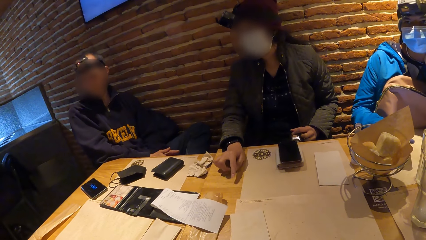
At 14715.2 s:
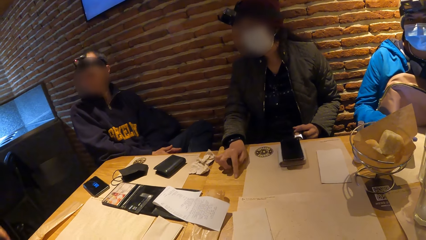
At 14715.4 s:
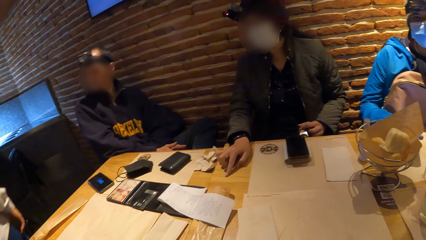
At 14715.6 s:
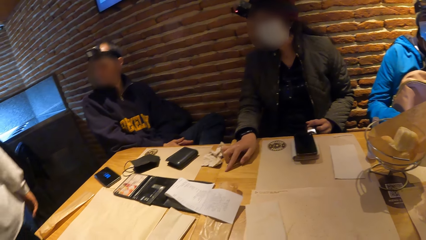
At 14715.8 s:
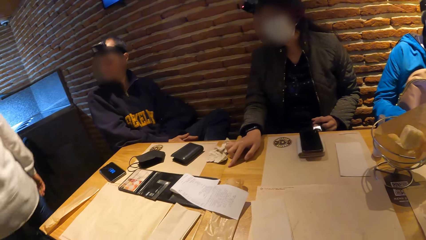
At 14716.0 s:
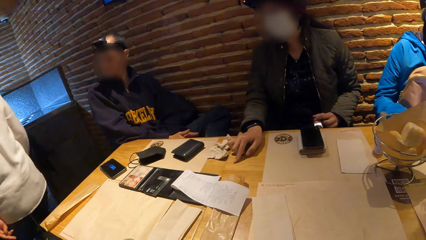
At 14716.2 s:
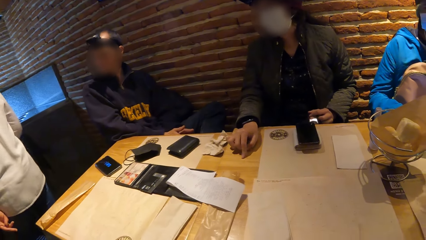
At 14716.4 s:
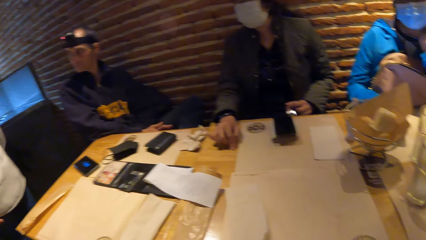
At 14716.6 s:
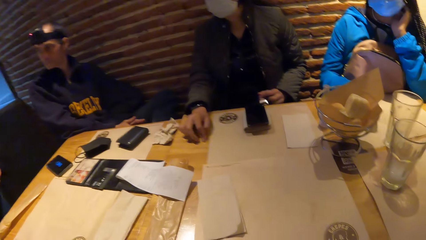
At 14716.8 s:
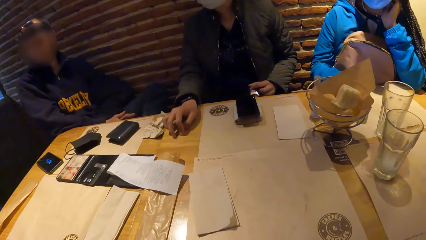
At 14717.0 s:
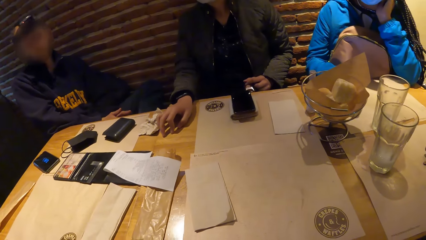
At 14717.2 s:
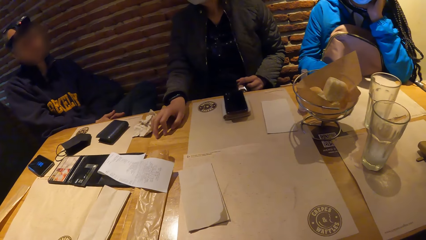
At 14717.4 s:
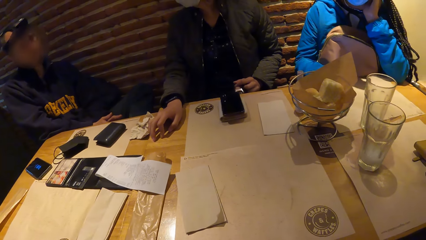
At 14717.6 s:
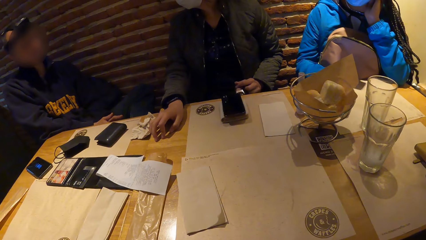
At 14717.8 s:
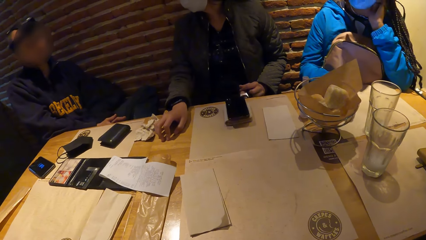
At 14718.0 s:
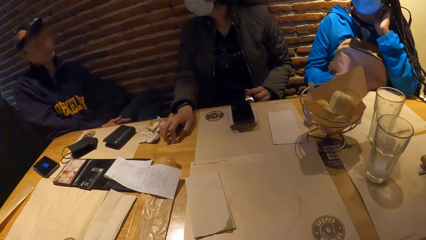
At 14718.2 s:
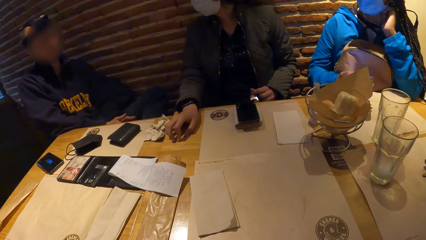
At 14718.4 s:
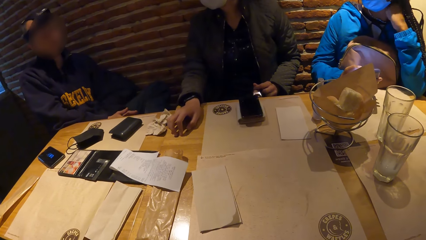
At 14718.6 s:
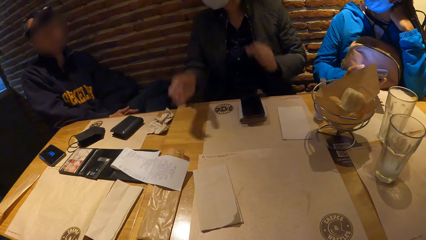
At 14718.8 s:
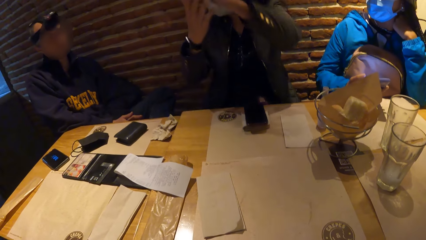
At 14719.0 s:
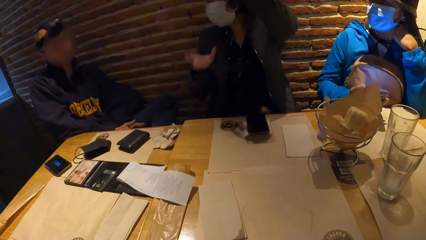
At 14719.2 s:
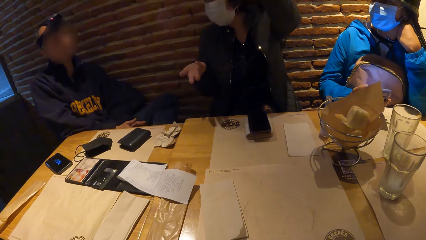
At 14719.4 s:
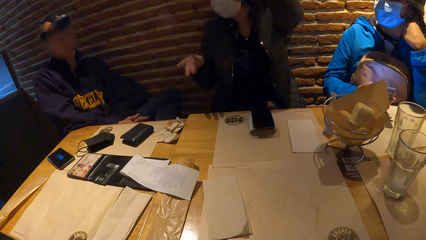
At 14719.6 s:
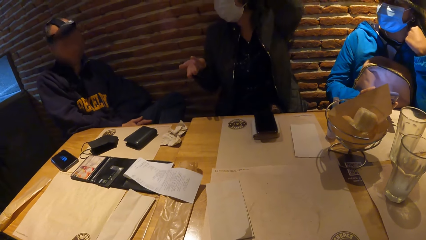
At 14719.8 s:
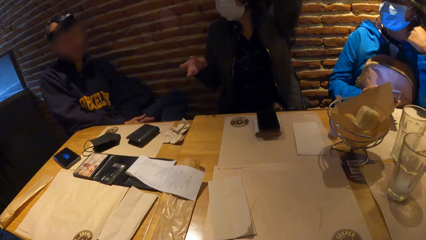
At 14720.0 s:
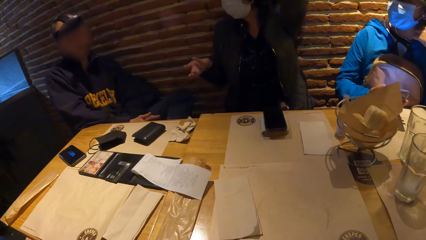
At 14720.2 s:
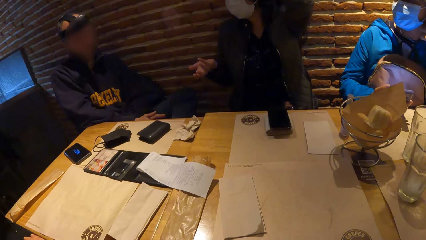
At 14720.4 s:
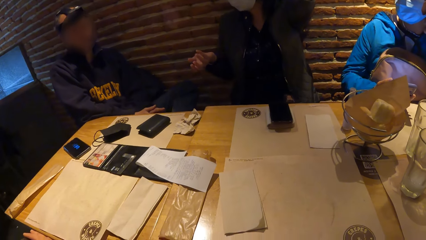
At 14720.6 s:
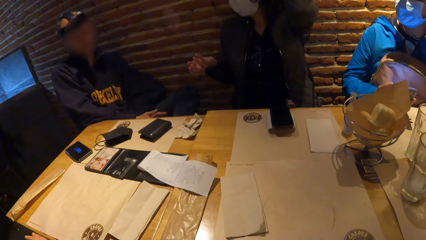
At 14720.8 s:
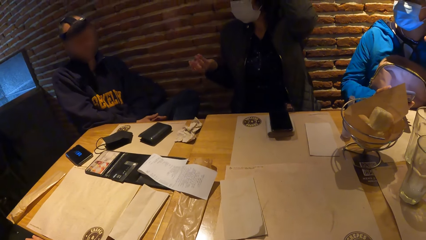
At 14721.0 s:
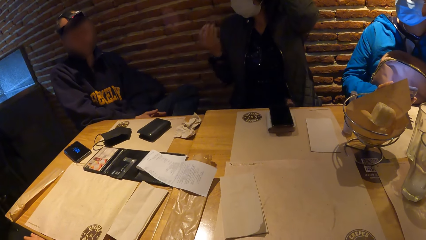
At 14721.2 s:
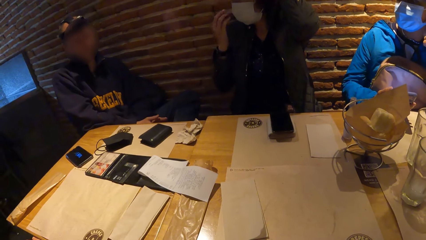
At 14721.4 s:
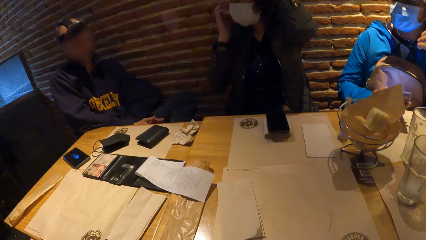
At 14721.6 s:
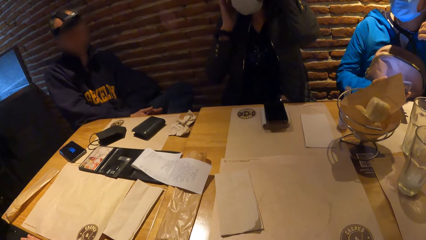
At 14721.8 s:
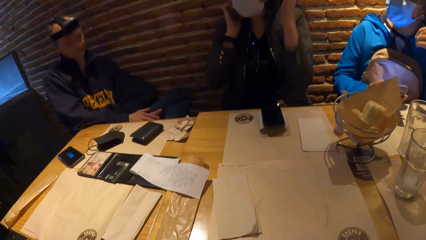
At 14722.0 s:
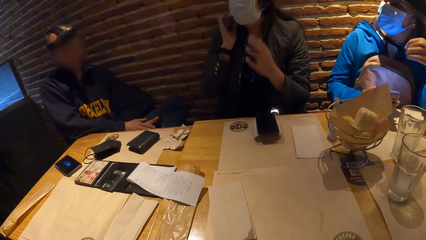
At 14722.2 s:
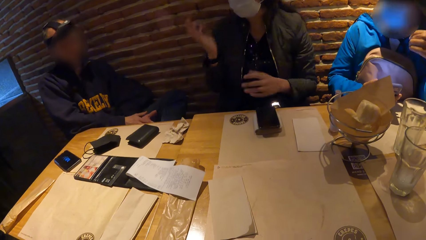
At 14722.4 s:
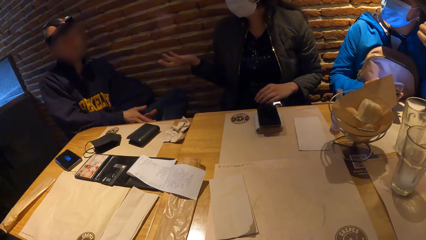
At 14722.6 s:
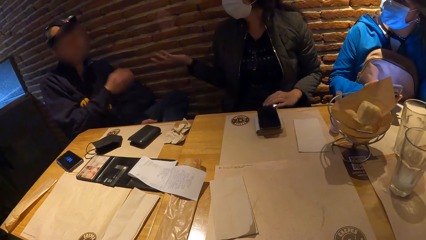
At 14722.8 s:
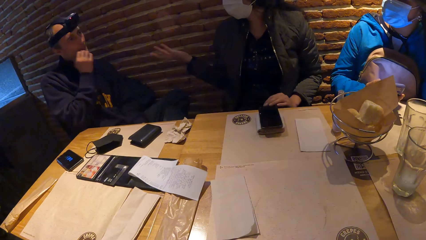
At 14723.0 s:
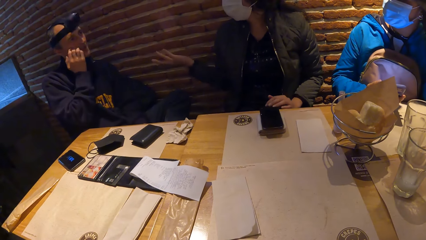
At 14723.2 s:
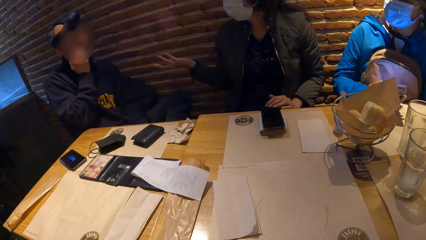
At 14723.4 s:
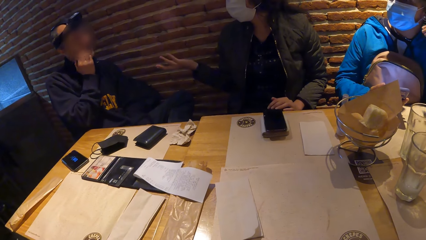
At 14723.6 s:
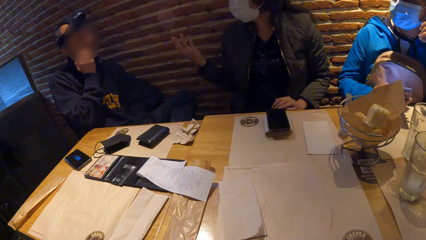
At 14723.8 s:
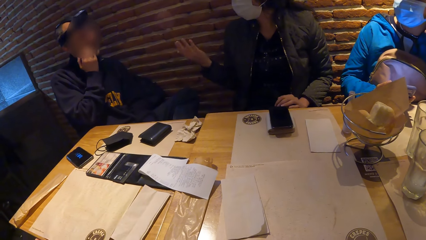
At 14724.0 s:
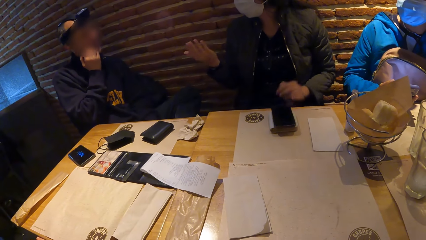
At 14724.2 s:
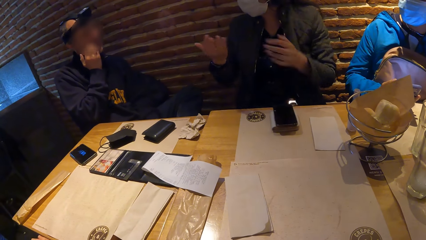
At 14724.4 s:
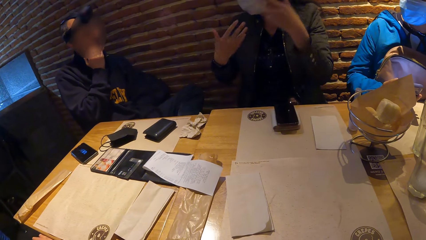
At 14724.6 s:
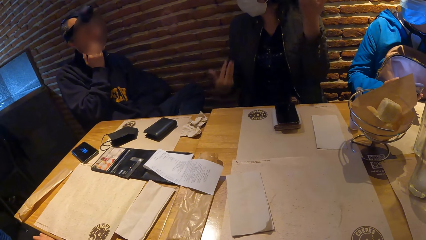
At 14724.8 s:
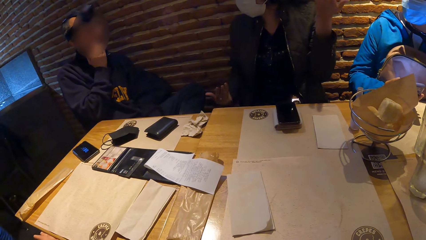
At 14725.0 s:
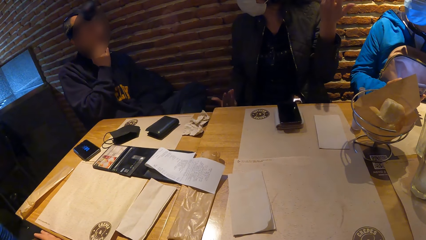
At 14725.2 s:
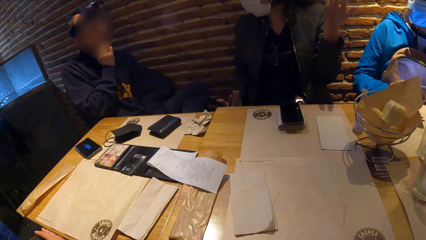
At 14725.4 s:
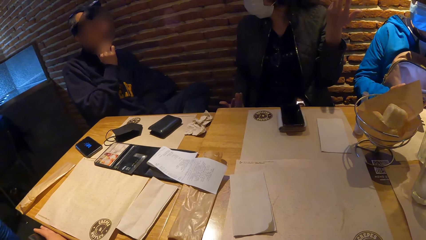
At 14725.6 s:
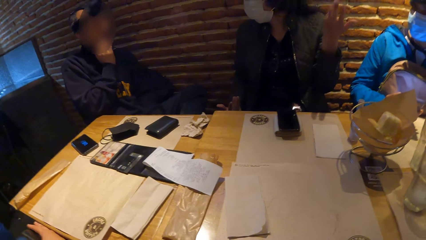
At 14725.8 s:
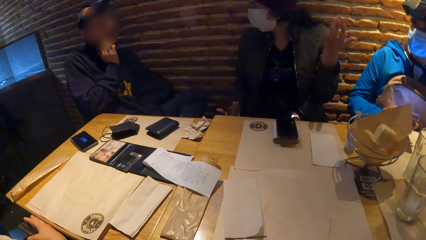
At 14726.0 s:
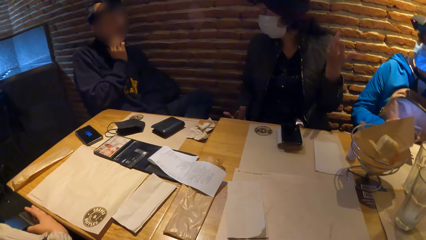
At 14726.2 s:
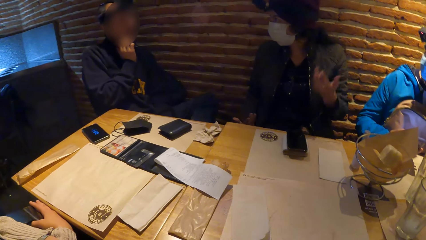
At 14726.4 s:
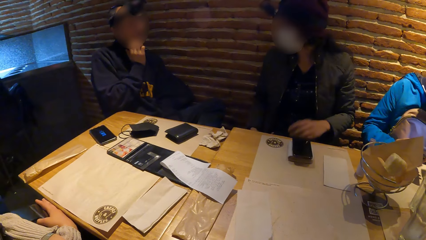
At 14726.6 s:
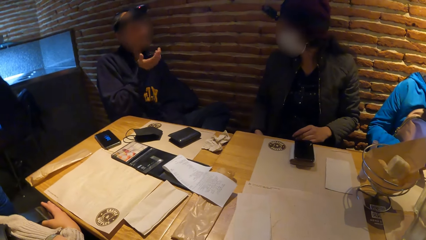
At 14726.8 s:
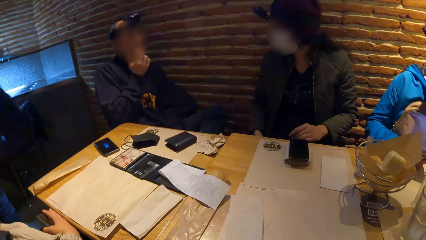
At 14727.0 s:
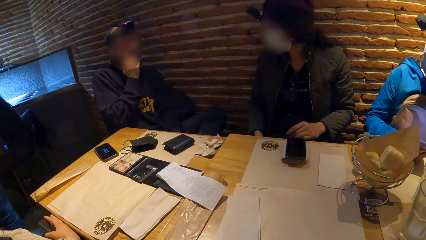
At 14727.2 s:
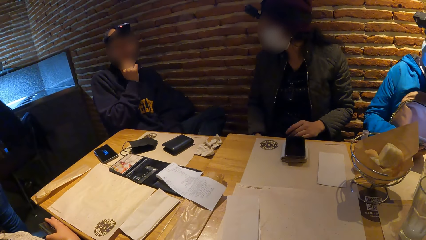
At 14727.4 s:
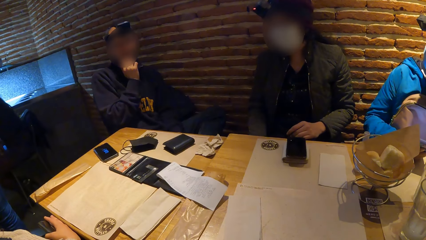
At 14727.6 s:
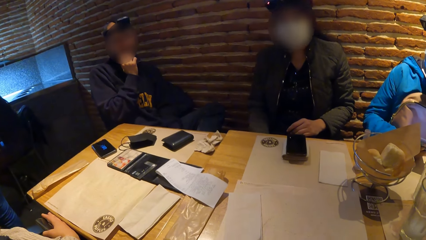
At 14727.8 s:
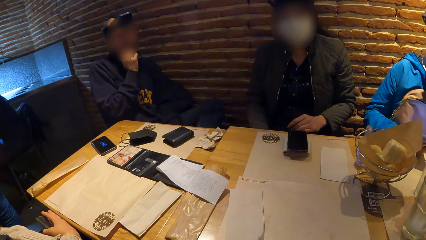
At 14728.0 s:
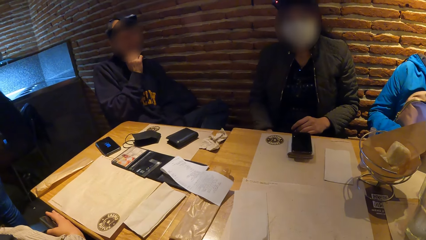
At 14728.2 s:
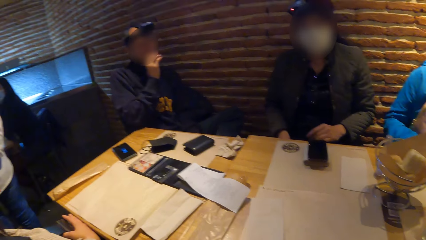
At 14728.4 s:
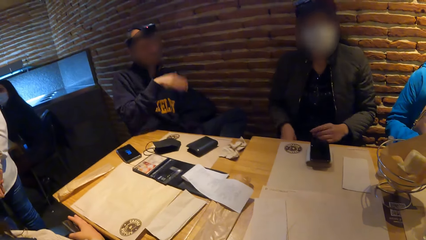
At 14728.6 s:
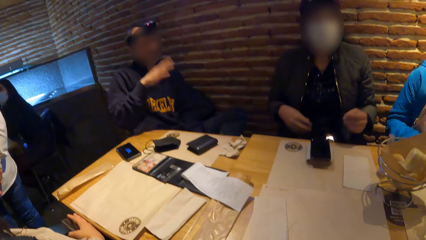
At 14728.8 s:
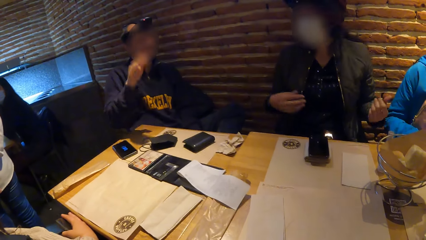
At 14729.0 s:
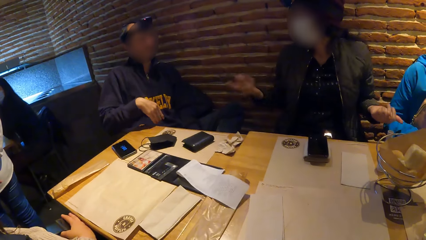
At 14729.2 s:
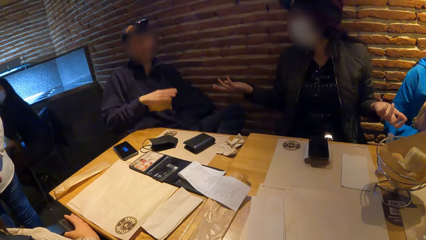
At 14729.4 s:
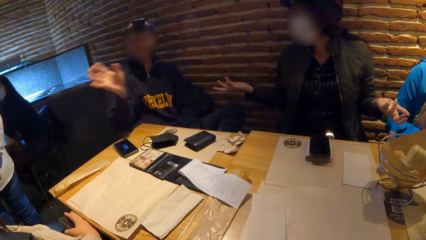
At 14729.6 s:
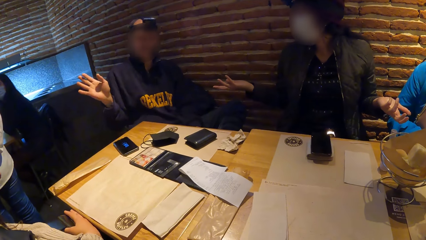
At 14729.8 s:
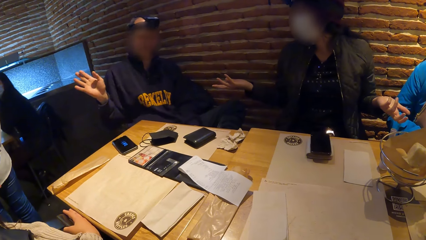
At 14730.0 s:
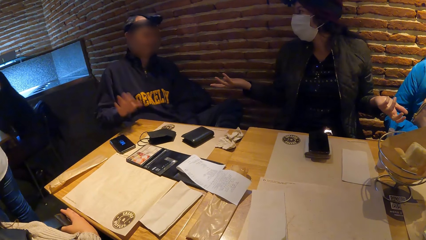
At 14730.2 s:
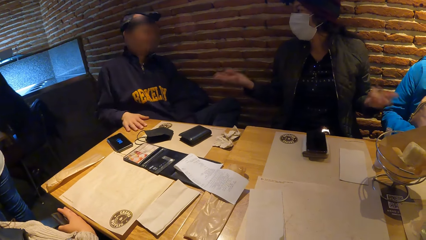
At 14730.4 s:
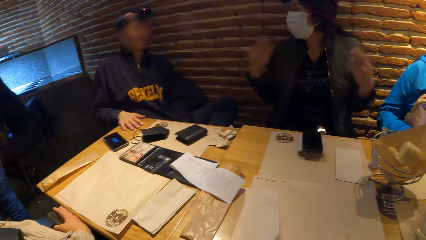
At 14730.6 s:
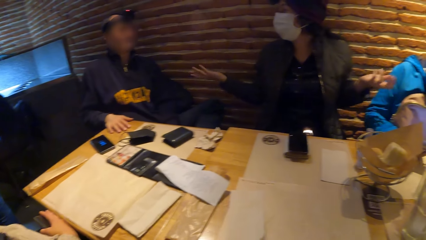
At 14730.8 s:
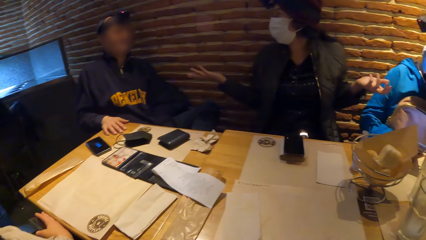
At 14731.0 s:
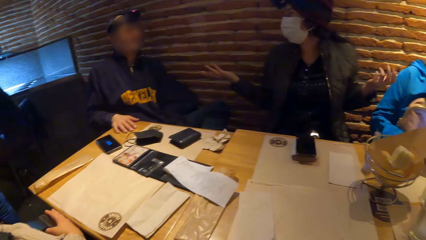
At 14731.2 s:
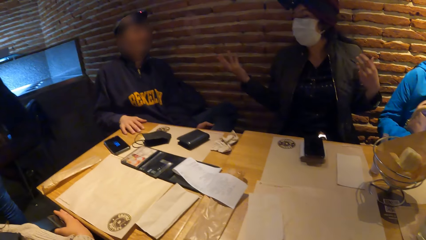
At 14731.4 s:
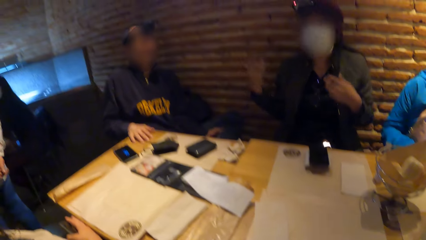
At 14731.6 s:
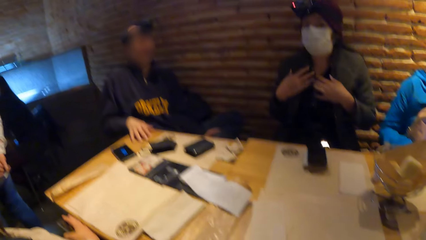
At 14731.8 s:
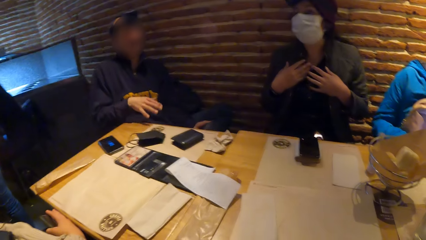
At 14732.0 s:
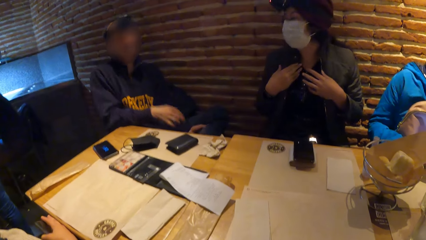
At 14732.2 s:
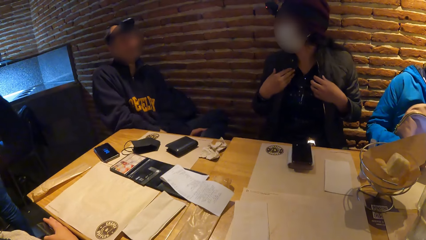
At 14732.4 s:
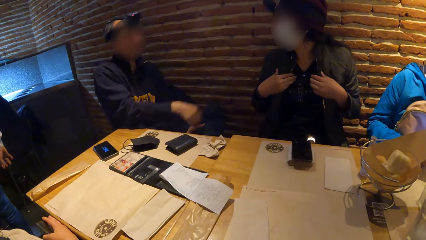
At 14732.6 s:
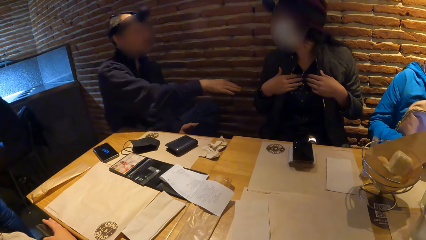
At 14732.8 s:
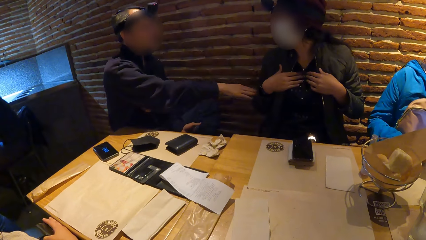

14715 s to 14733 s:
A person converses with another person, a woman, the camera wearer and another woman. The other woman converses with the first person, the first woman, the other person and the camera wearer.
